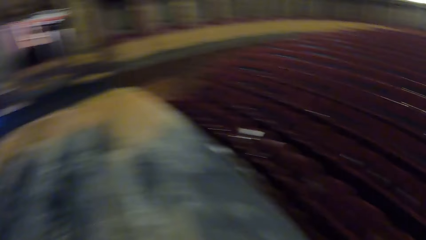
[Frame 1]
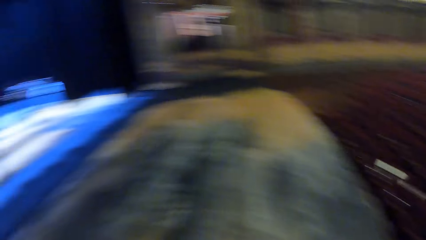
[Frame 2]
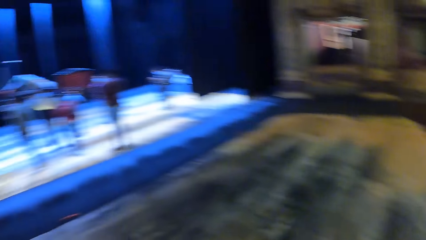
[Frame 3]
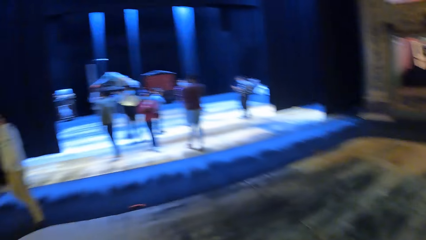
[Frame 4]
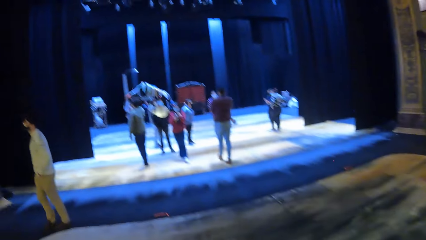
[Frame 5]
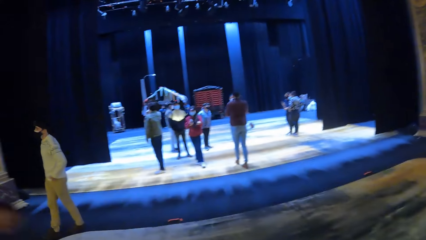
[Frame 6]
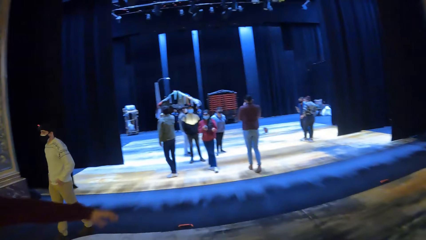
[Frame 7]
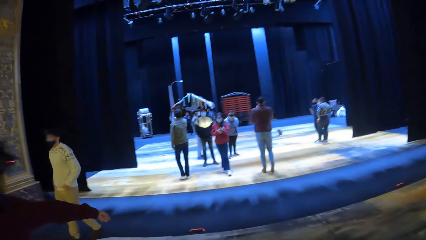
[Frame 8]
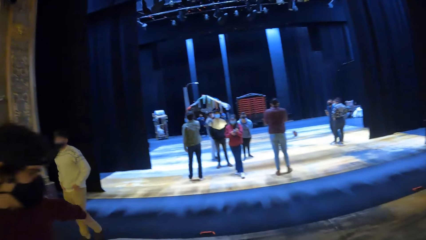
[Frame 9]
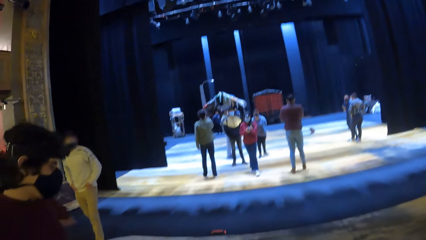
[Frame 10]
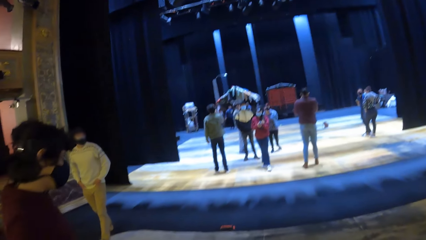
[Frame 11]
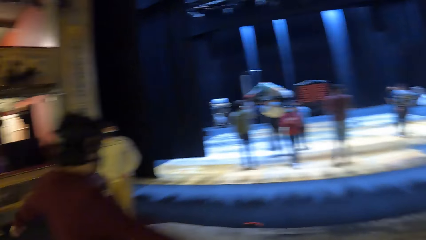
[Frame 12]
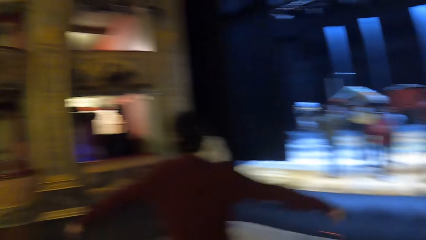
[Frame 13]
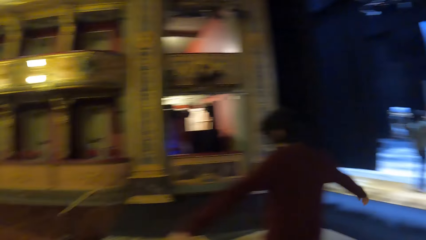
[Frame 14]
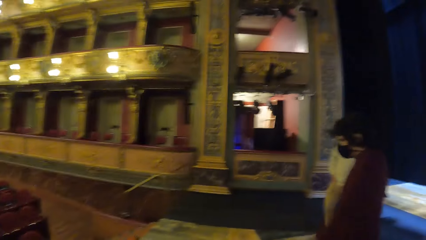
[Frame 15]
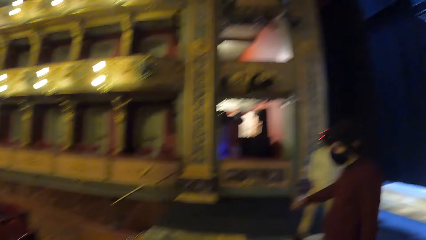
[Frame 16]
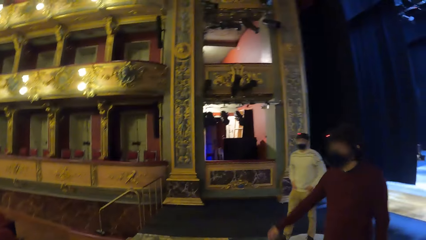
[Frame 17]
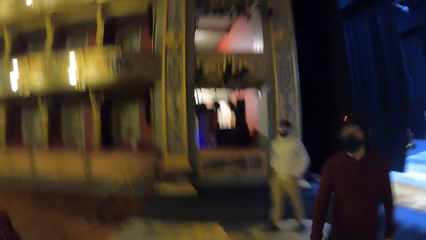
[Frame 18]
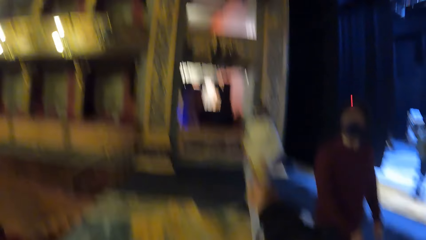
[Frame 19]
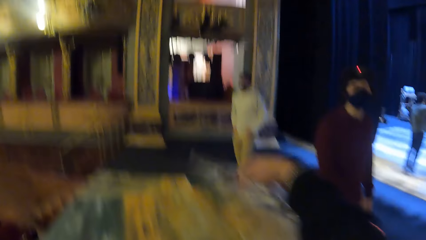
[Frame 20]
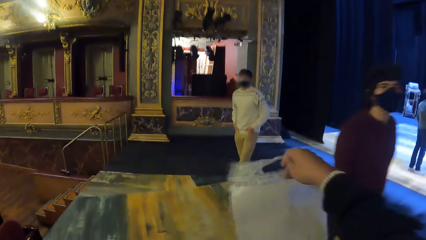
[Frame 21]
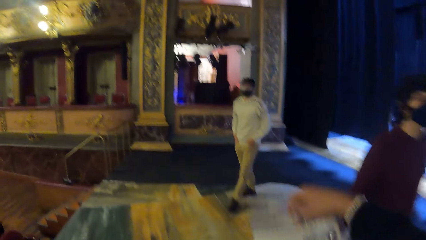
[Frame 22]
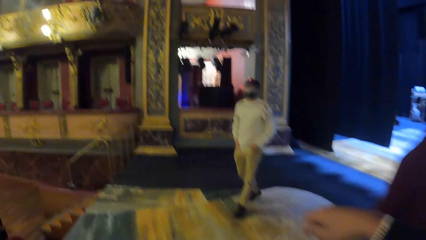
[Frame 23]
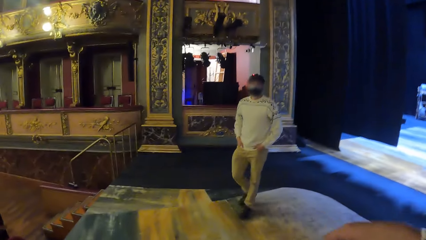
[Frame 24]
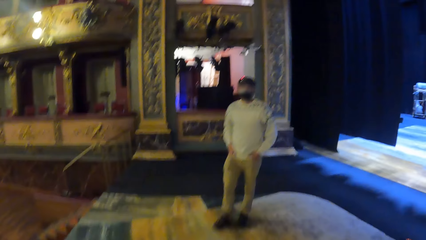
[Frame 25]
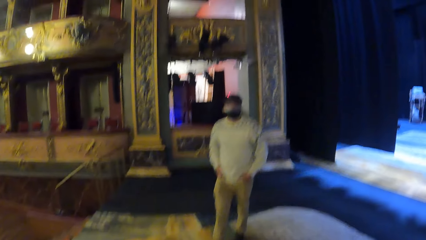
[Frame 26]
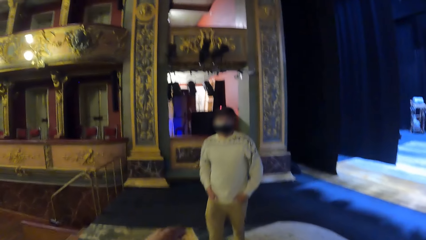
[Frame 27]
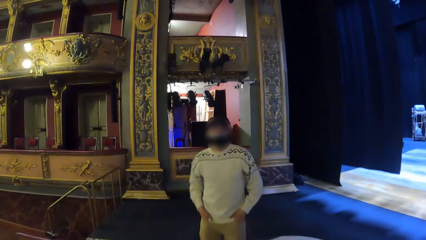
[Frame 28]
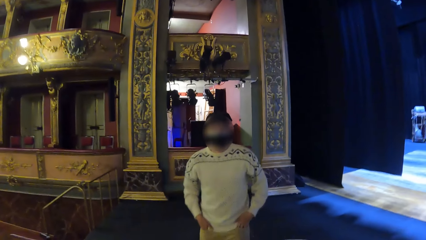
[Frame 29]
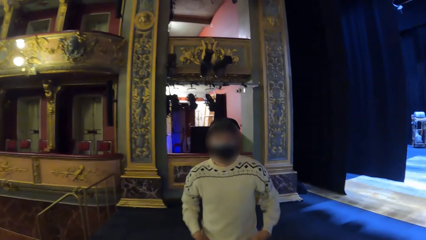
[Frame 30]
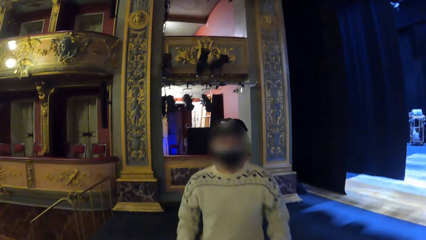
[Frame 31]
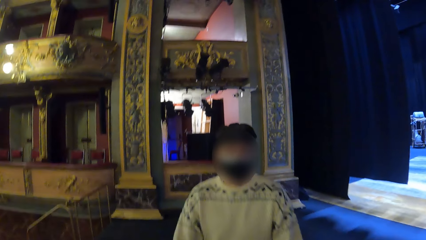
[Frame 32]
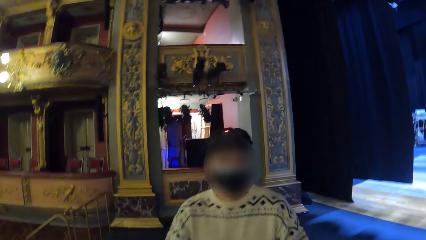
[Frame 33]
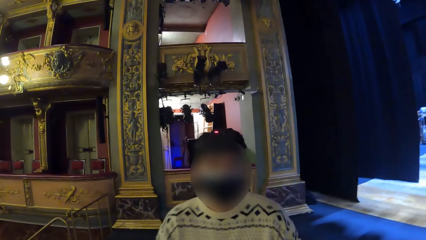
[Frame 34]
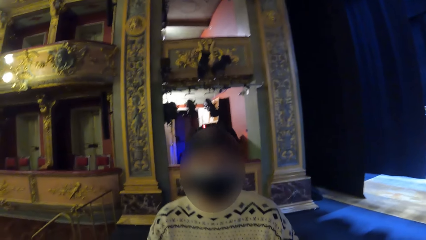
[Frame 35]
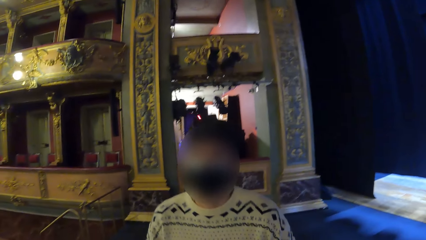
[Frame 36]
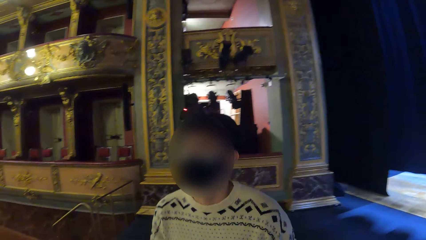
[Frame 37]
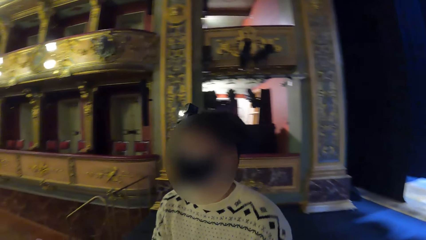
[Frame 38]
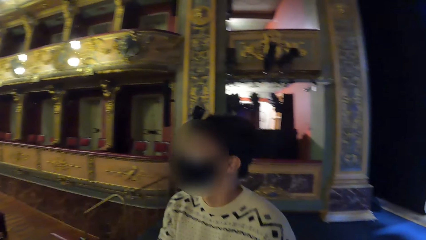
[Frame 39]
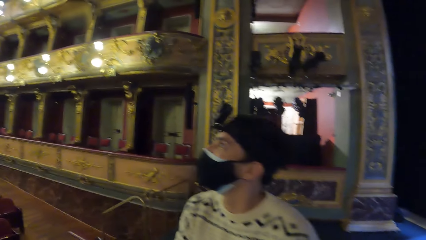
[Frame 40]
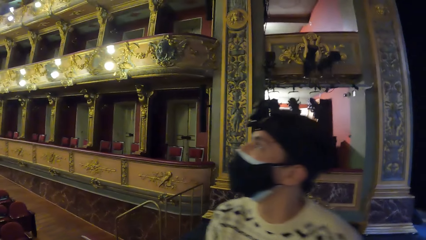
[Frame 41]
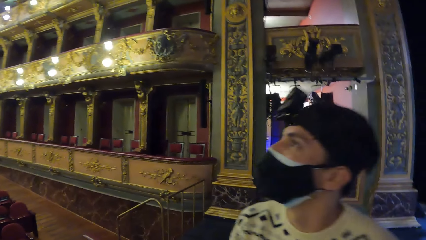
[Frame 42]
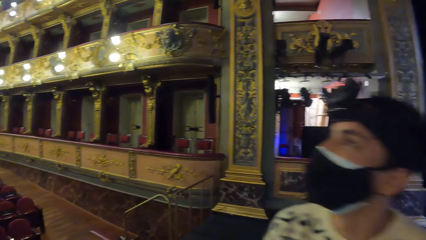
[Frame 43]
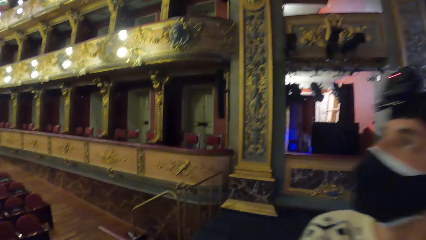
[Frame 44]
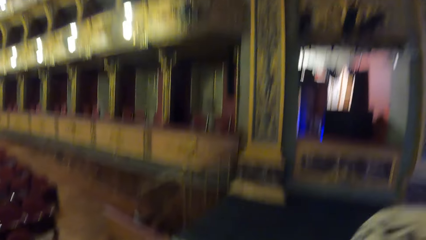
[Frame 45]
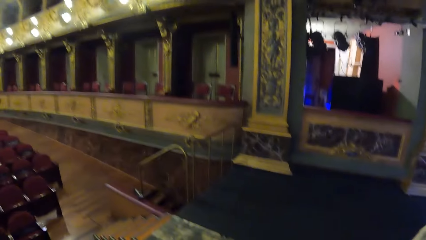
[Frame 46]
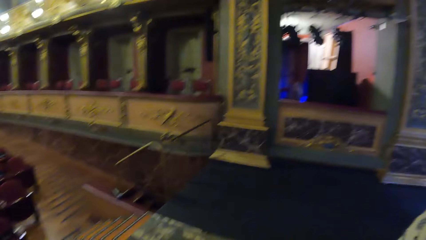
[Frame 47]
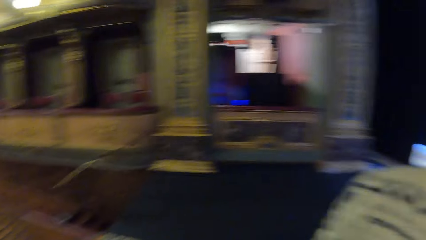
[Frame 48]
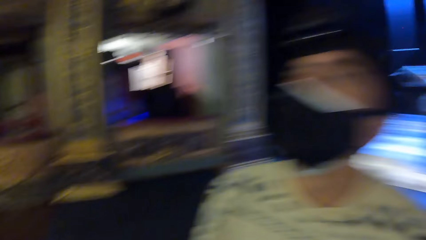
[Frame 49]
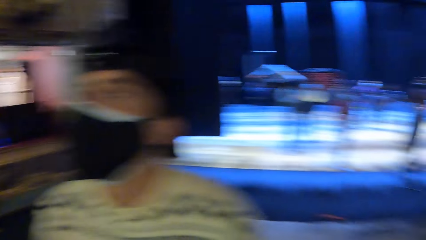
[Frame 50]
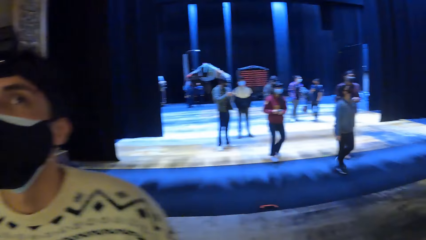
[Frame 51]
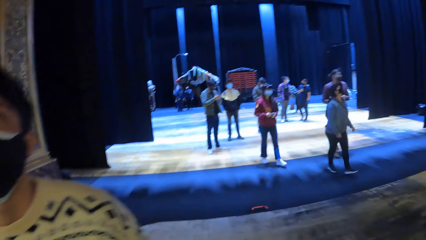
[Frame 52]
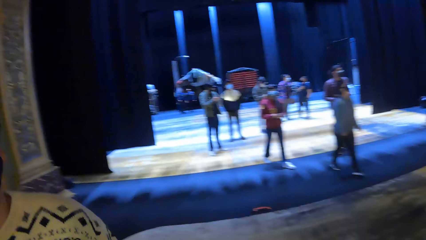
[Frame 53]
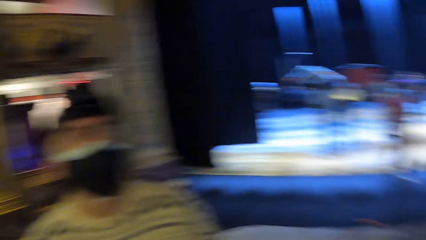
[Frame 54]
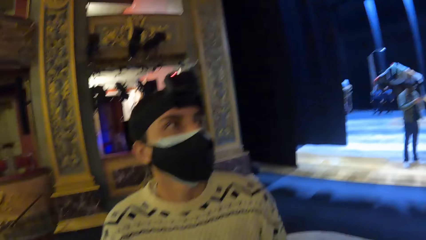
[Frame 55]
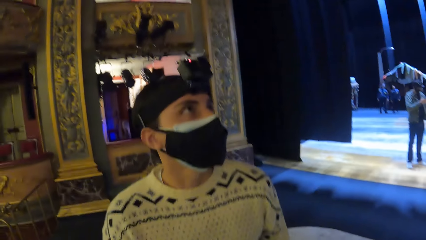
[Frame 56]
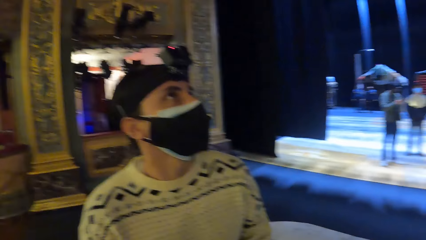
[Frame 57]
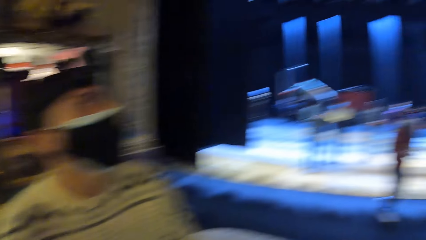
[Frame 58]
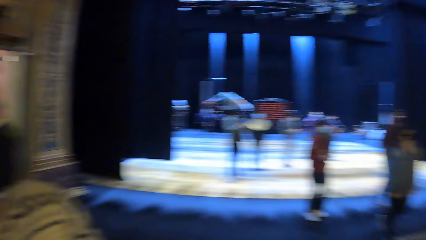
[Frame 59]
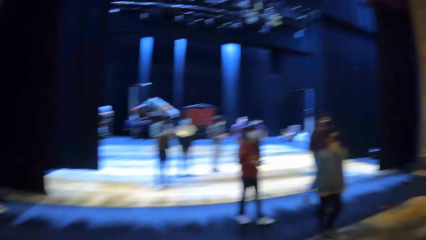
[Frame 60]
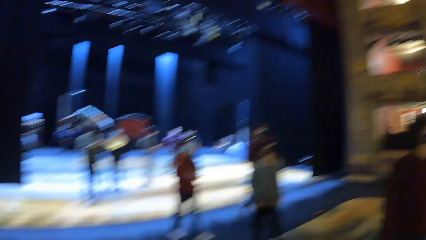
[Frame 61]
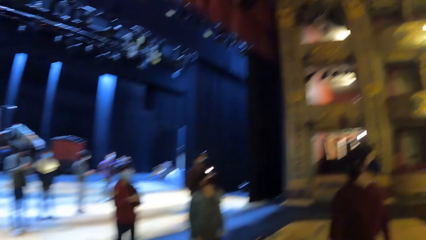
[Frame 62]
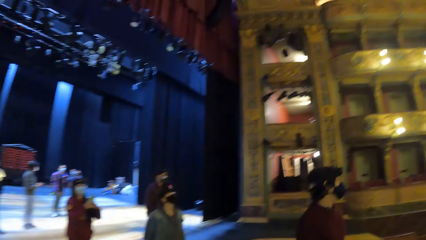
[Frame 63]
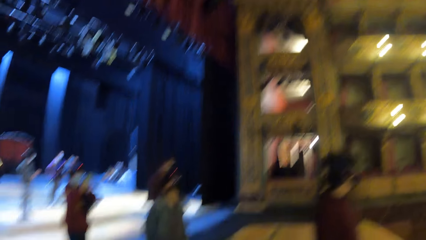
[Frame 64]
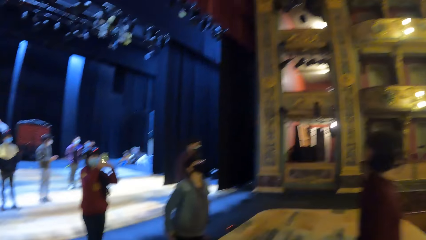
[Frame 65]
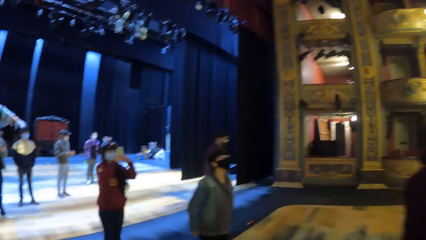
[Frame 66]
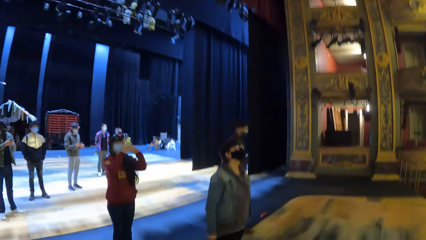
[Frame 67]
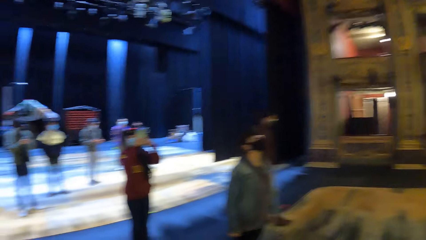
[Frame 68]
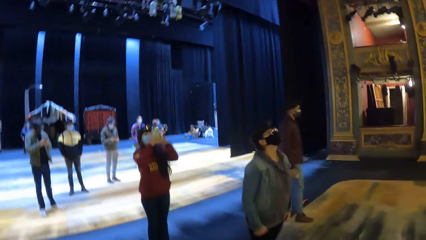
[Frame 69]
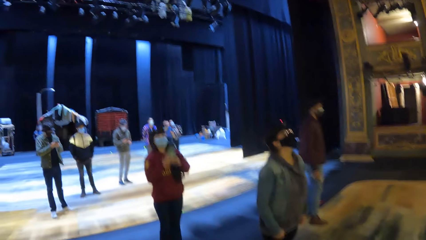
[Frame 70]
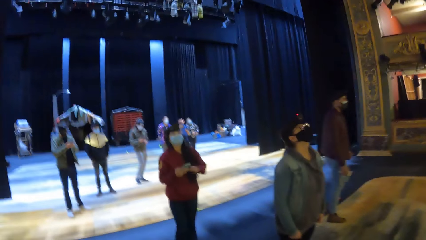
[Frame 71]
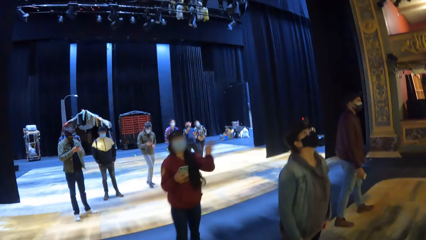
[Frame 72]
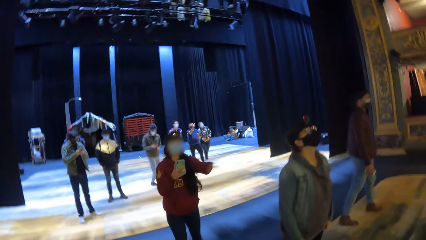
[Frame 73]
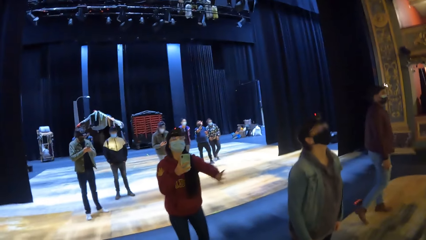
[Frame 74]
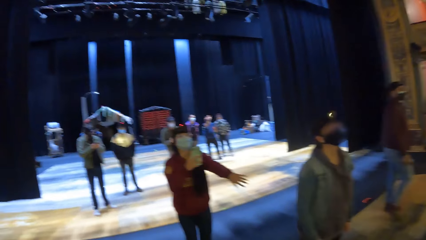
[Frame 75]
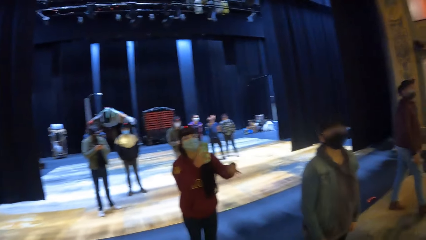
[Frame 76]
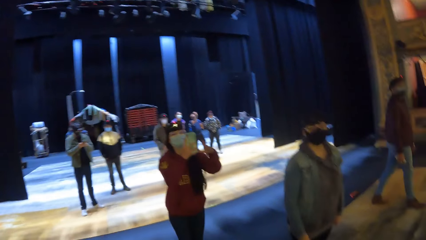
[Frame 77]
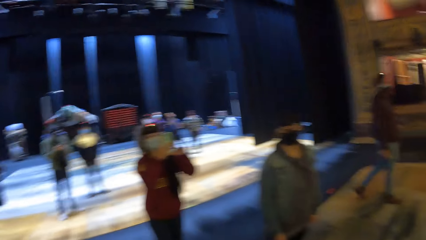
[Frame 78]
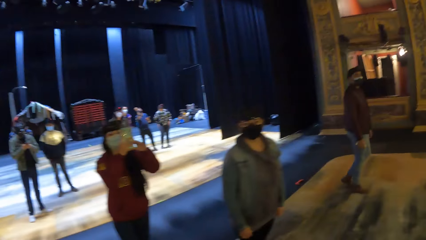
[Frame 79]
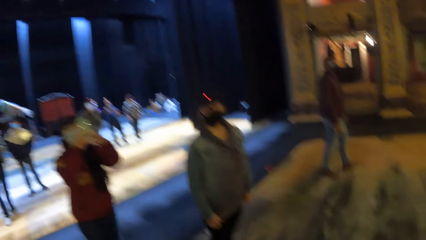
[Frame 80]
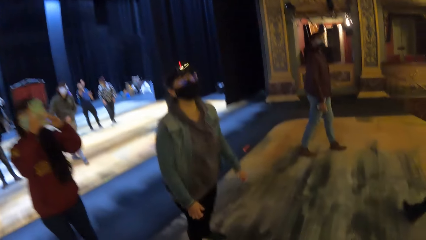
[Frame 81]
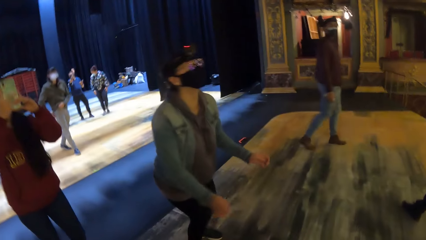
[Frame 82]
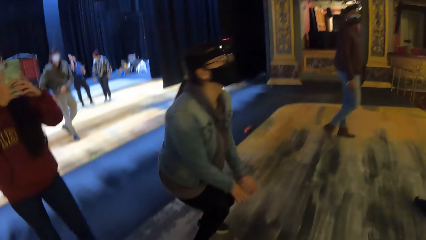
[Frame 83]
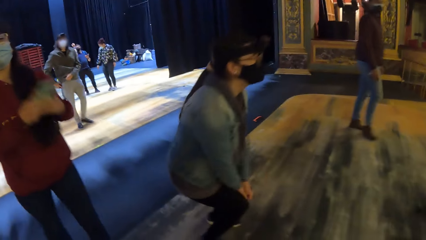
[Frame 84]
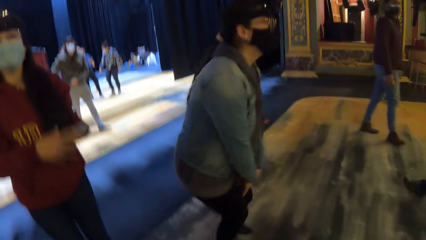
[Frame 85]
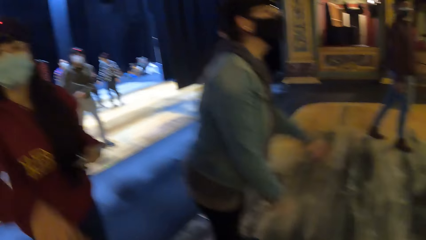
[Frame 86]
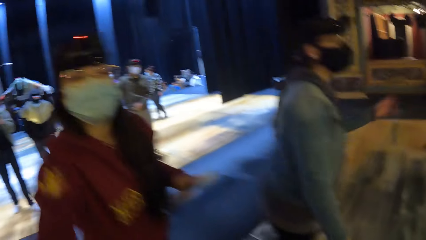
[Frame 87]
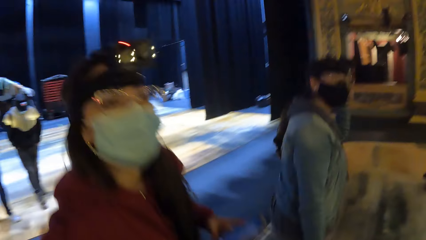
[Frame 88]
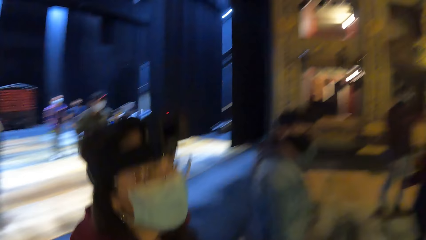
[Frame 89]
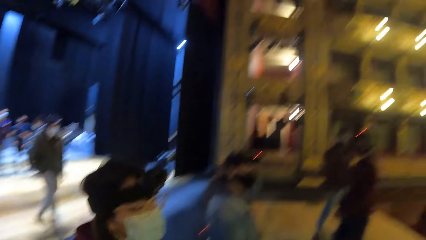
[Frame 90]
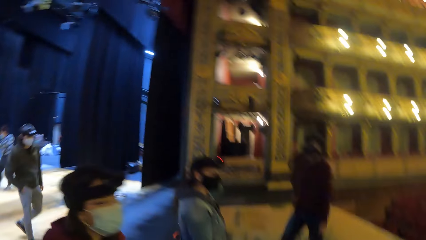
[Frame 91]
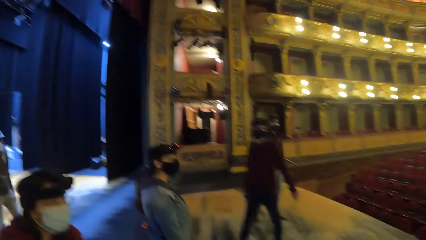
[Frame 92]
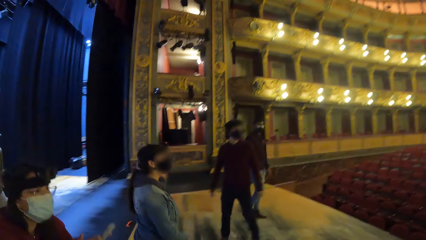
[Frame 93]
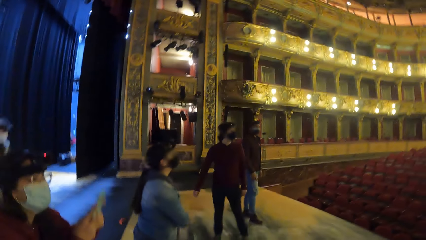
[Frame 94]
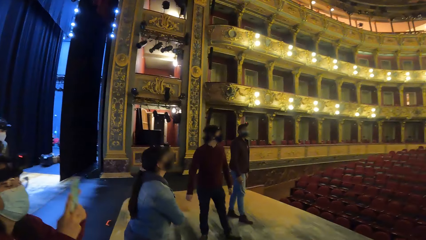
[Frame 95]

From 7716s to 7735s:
A man spins his body. The camera wearer interacts with another man. They call a person over. A woman operates a mobile phone with both hands. The woman interacts with the camera wearer. The woman operates the phone with both hands.
